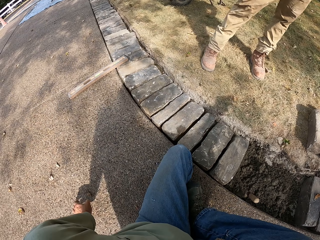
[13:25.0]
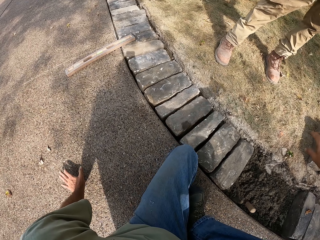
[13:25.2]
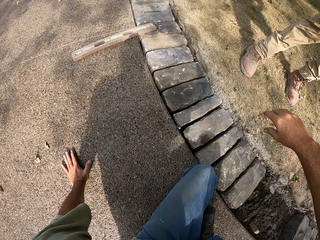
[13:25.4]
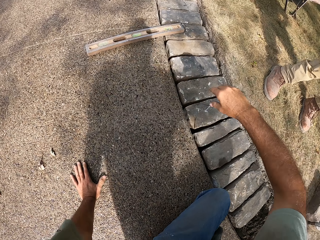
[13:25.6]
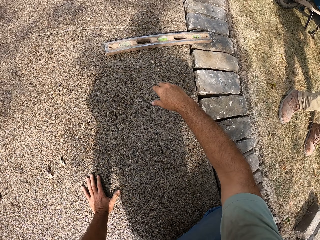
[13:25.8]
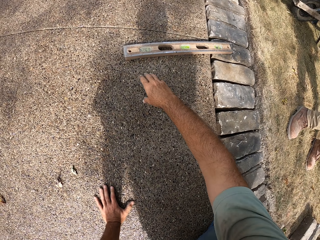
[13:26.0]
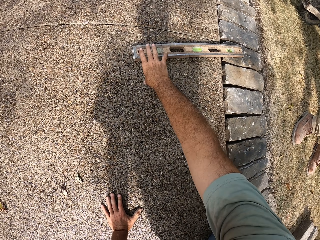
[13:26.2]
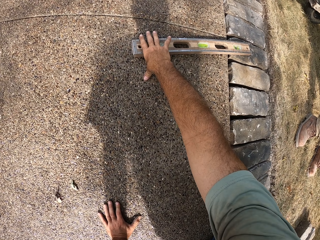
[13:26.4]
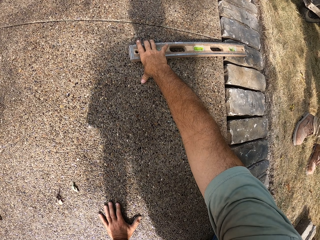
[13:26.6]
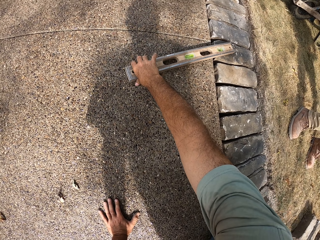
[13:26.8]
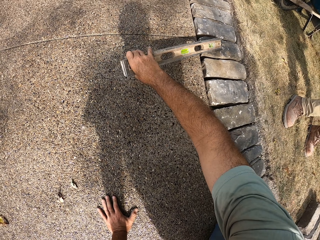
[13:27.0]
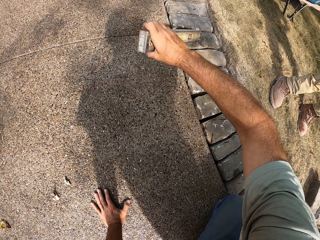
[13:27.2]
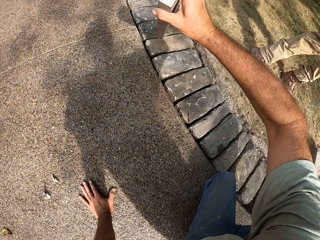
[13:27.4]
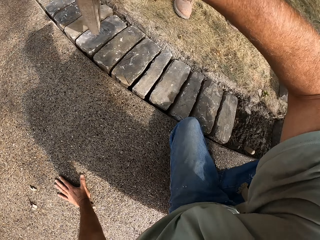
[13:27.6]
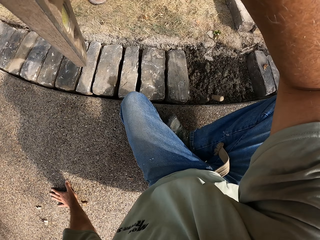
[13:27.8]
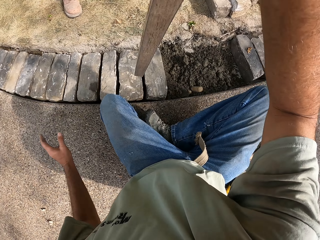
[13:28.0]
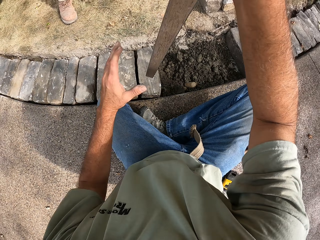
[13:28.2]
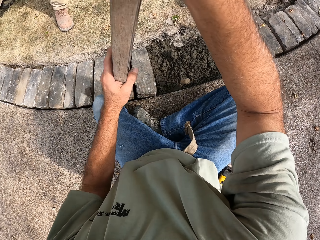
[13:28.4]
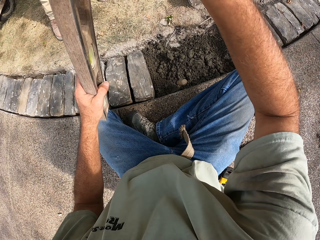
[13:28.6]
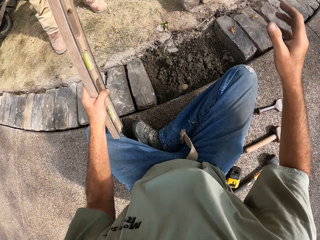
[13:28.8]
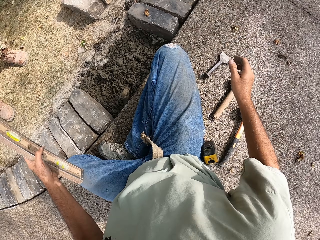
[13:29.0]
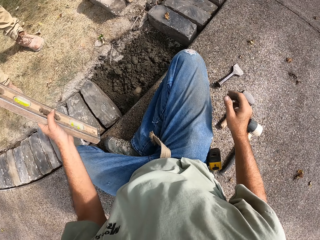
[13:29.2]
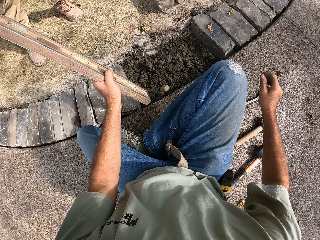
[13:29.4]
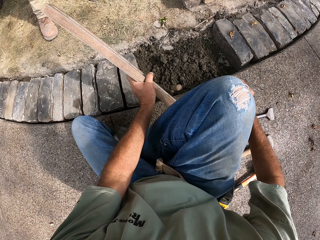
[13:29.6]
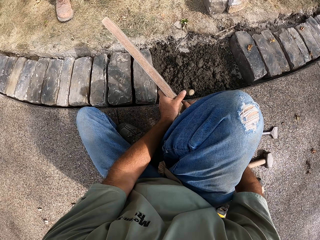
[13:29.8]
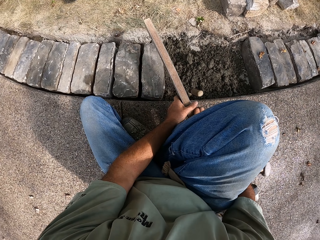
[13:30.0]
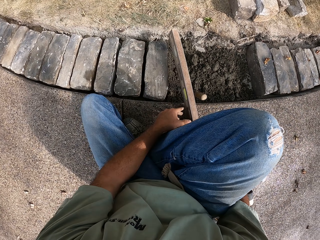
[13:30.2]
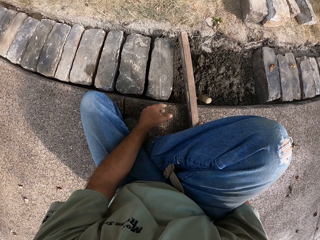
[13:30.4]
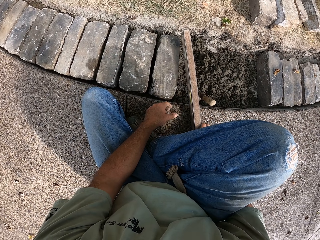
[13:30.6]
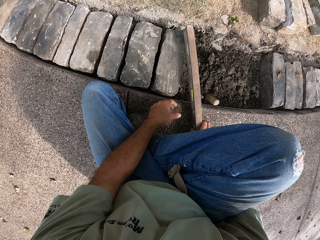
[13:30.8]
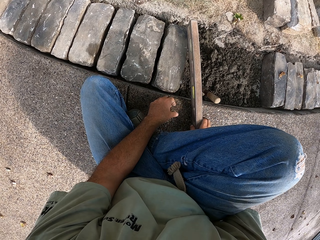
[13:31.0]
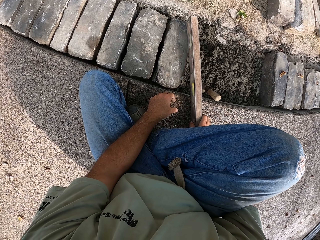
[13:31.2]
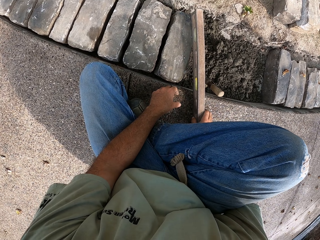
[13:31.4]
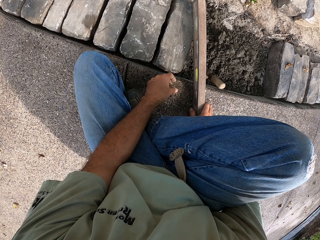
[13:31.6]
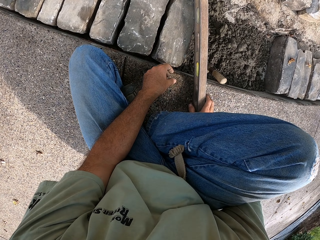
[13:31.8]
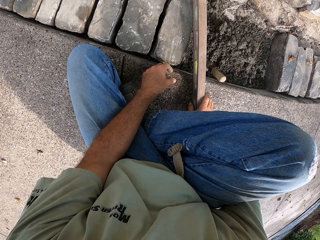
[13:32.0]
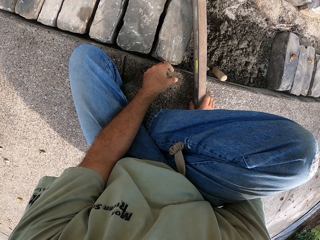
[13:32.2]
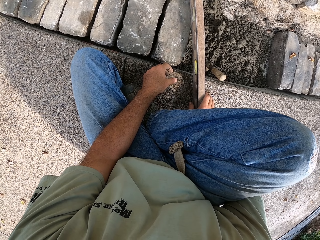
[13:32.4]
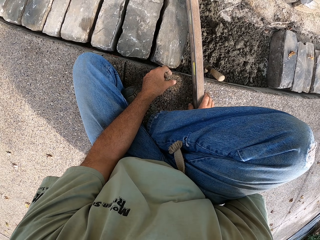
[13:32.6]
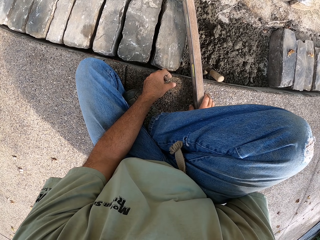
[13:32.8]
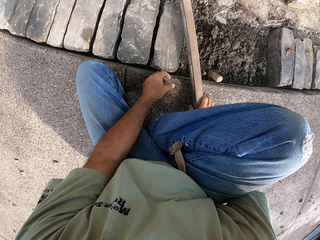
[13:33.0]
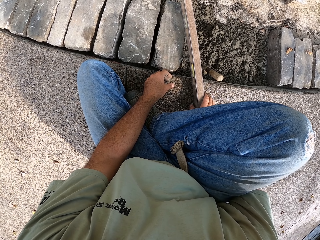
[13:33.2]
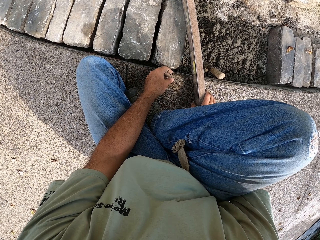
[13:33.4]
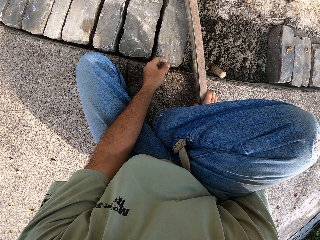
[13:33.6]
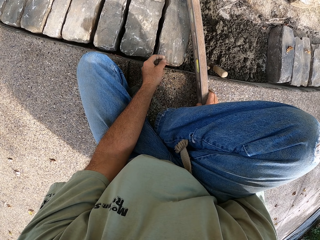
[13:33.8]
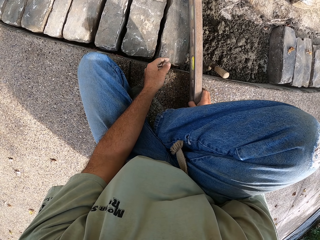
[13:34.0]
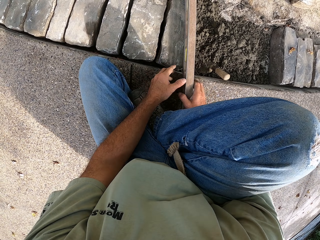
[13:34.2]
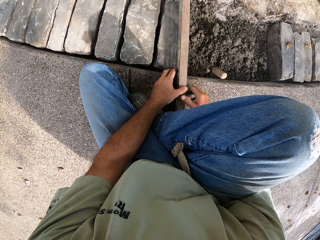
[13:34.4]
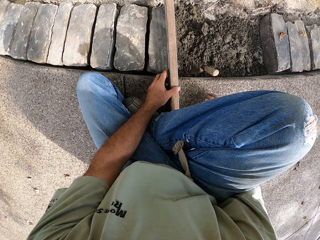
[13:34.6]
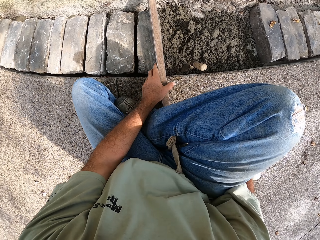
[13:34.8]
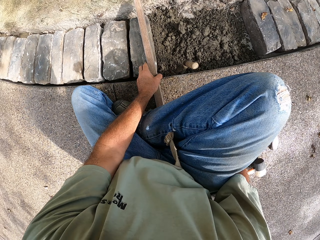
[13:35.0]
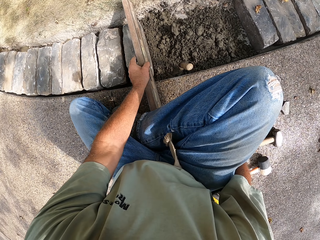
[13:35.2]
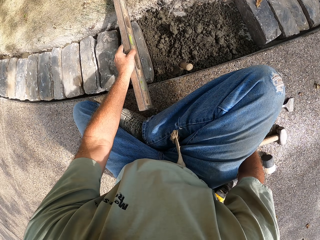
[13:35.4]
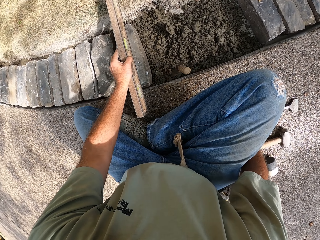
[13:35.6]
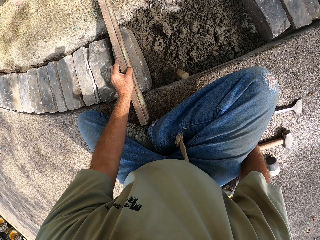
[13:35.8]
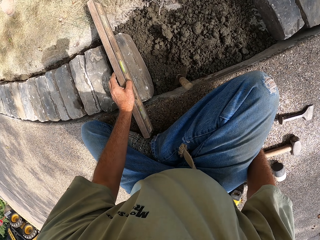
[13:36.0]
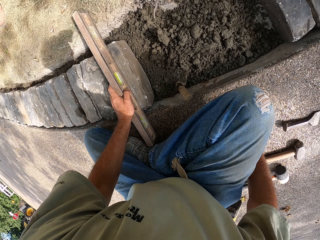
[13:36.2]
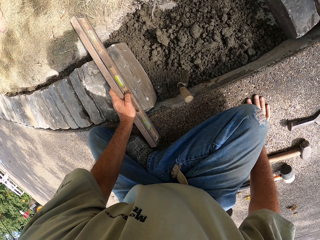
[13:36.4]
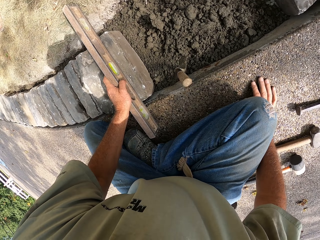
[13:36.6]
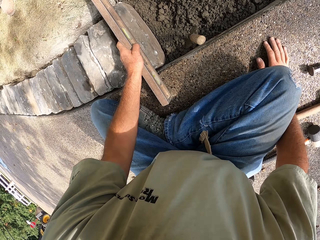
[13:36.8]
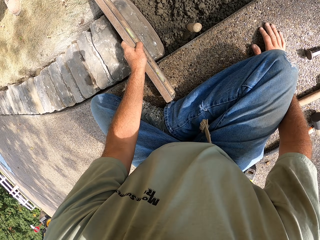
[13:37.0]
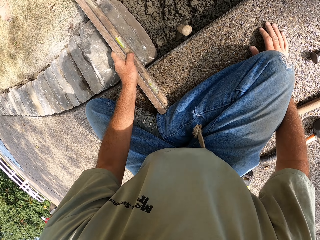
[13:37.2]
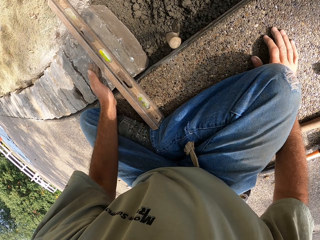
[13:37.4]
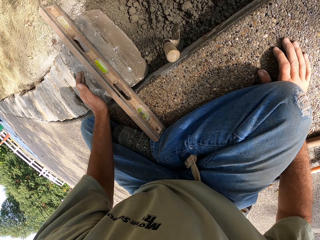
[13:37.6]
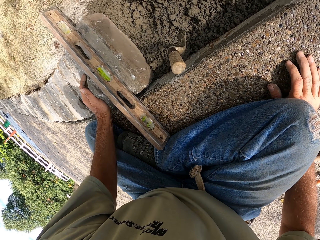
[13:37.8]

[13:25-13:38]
The camera wearer picks up a metal with his right hand. He transfers the metal from his right hand to his left hand. He puts the metal on the blocks with his right hand. He puts the metal on the blocks with his left hand.

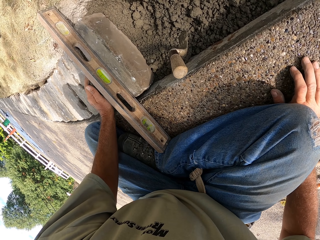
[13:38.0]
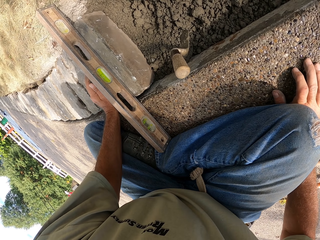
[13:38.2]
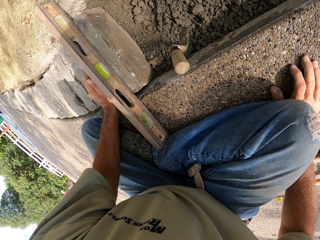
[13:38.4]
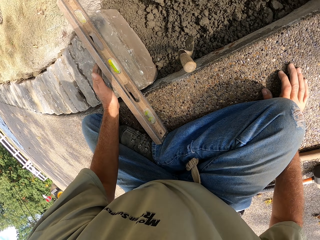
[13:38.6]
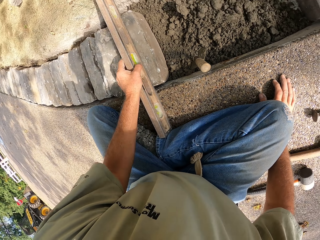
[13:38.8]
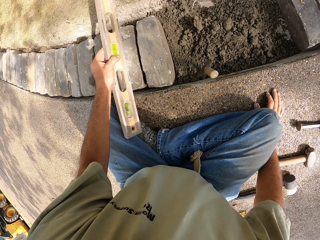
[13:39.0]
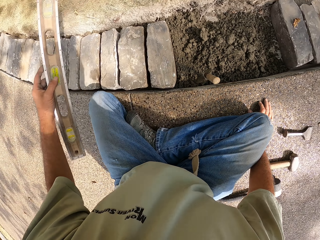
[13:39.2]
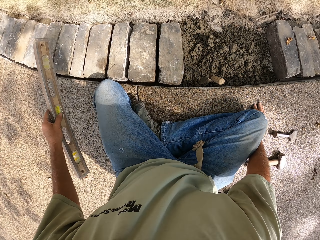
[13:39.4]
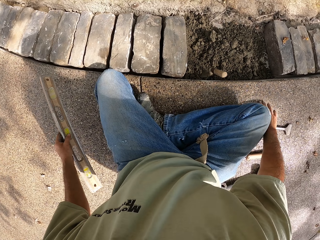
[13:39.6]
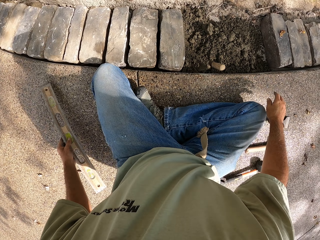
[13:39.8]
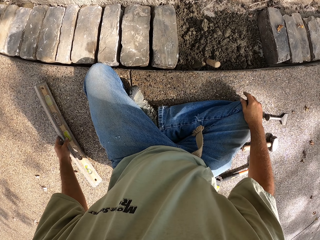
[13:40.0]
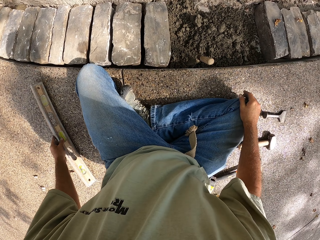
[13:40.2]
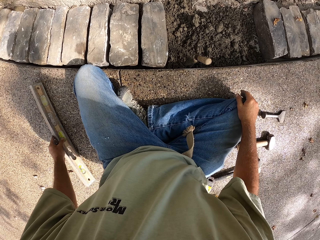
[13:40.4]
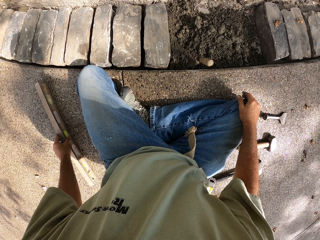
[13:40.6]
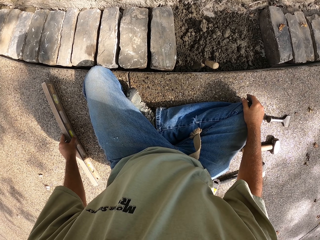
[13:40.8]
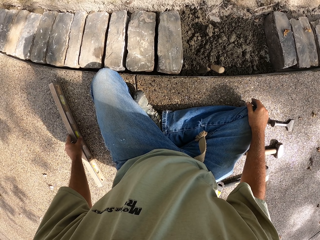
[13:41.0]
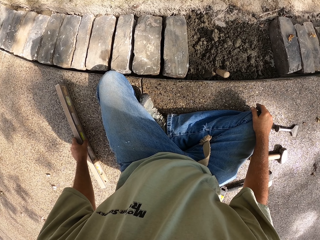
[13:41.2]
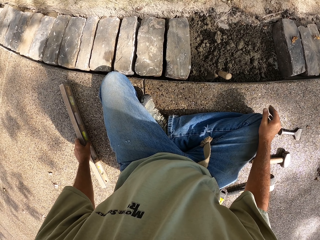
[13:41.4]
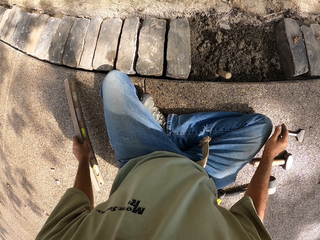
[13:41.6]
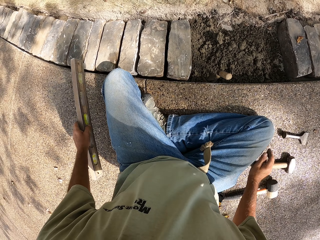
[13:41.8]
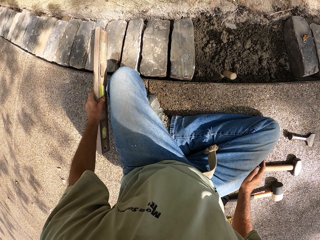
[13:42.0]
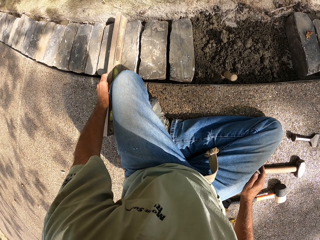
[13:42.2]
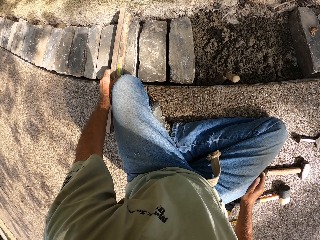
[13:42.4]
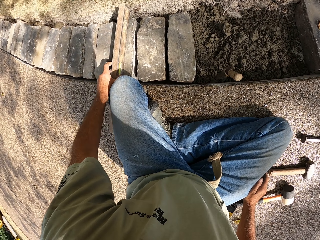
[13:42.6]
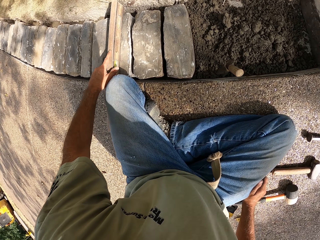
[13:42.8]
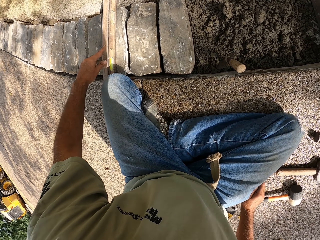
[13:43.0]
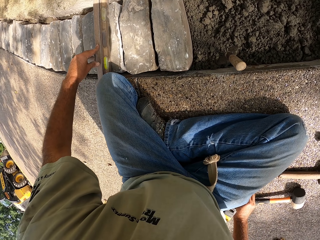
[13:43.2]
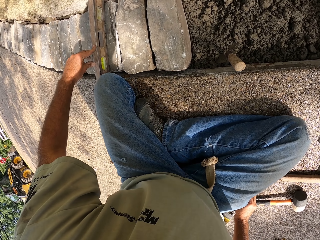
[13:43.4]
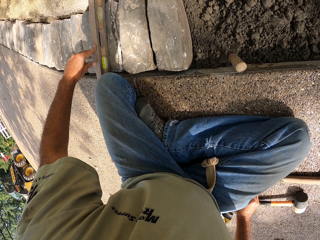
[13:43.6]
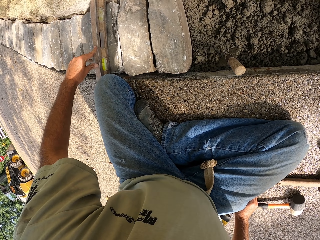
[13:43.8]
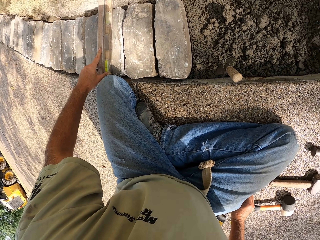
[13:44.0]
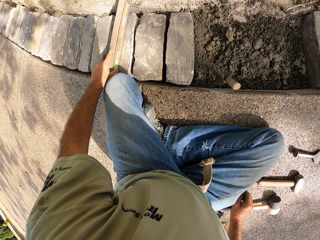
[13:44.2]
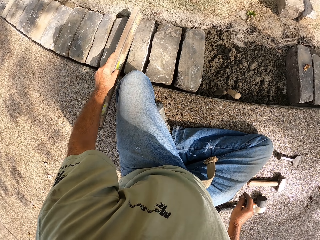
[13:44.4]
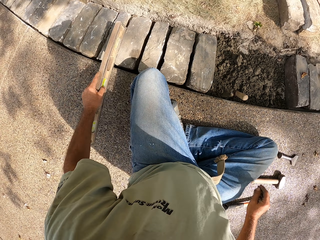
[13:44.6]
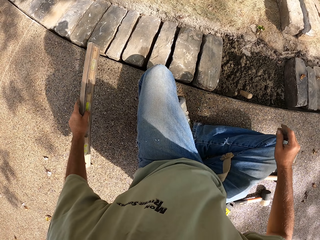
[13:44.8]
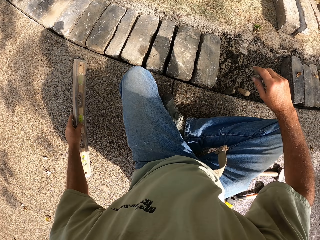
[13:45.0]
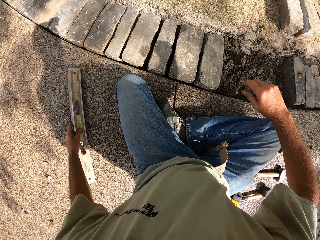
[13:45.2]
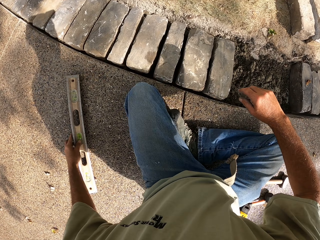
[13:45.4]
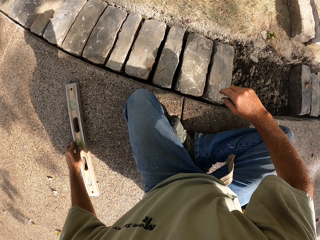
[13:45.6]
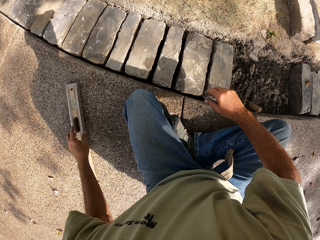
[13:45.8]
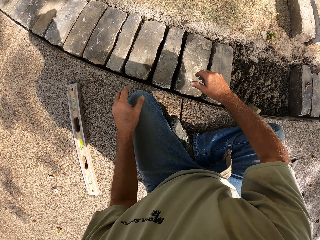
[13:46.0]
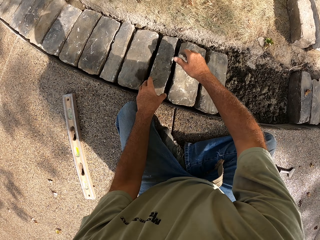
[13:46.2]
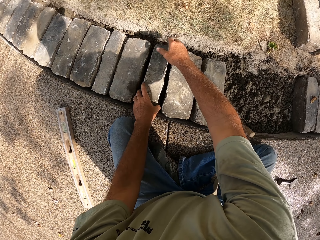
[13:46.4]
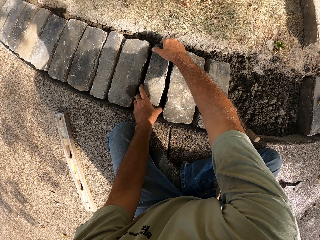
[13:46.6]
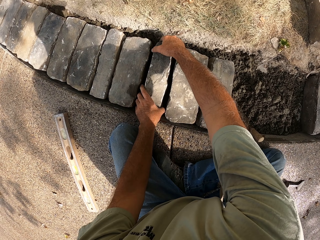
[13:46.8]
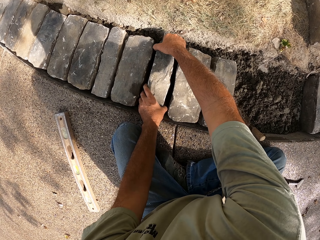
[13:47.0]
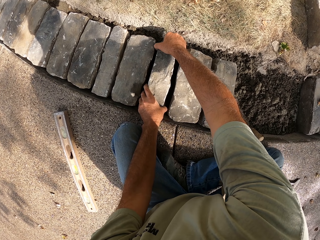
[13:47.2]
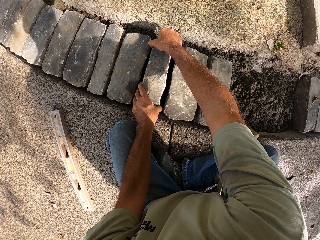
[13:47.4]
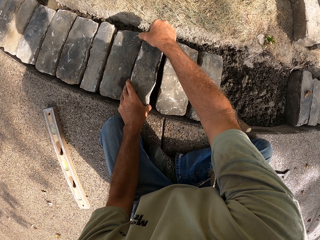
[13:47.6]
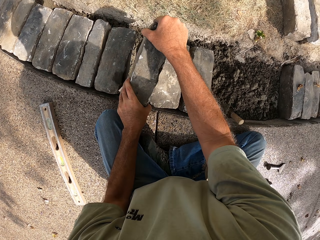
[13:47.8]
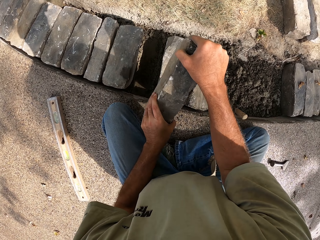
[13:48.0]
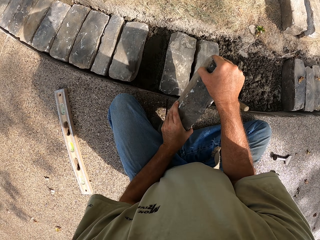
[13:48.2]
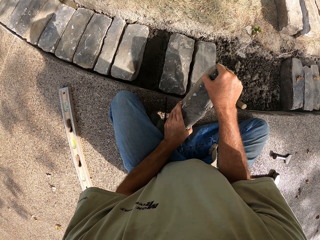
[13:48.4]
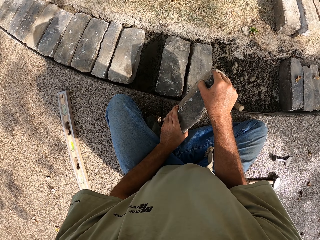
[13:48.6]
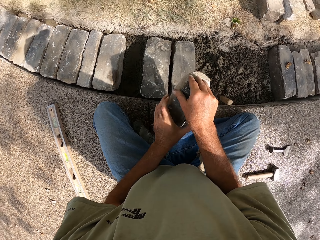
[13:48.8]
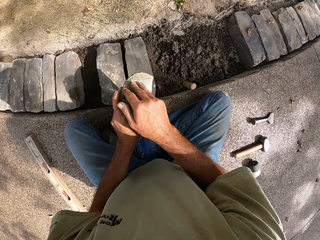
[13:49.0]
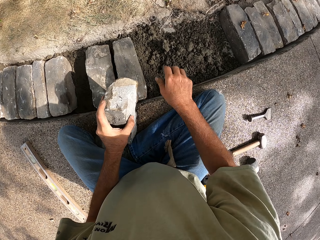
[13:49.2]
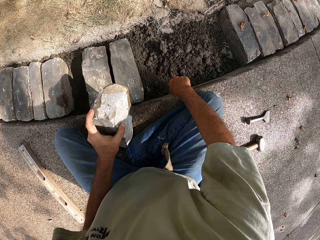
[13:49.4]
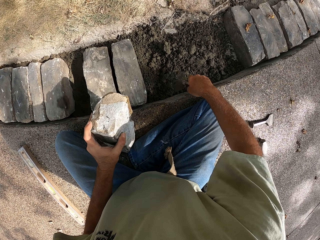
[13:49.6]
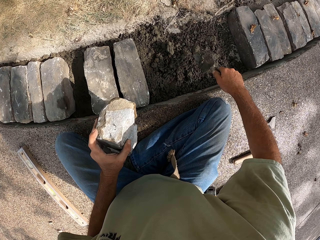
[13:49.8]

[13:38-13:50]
The camera wearer puts the metal on the ground with his left hand. He puts the metal on the block with his left hand. He puts the metal on the ground with his left hand. He removes the brick. He picks up a block with both his hands and puts the block on the ground.
